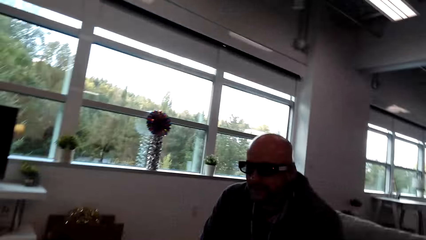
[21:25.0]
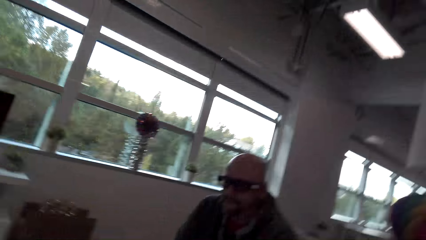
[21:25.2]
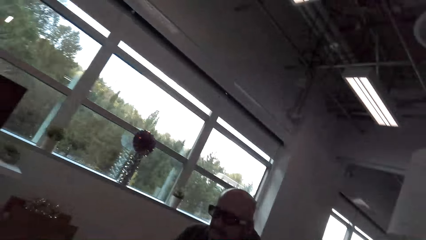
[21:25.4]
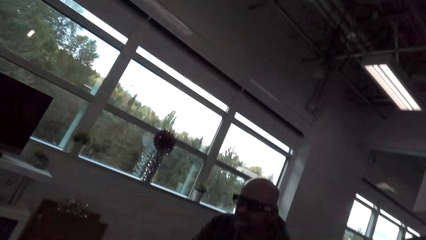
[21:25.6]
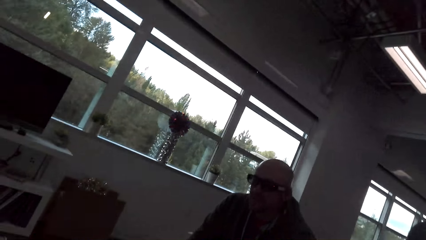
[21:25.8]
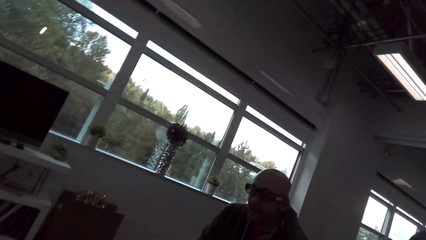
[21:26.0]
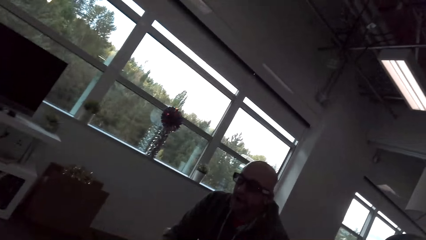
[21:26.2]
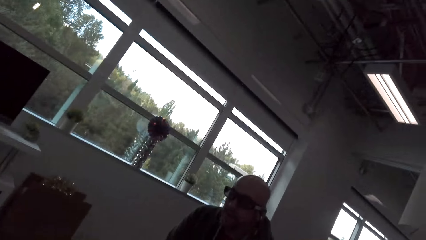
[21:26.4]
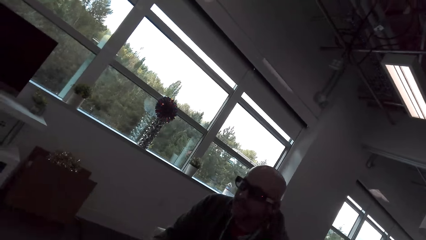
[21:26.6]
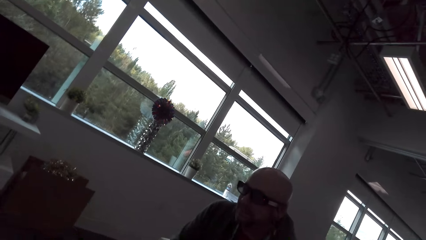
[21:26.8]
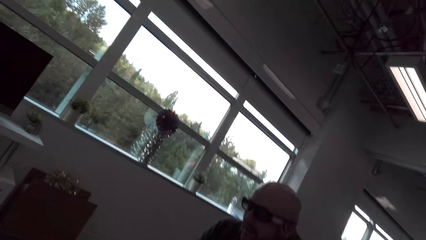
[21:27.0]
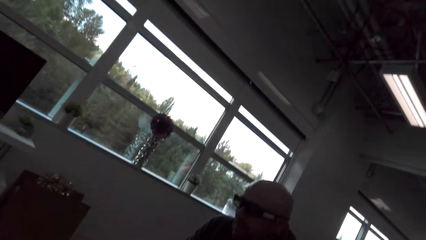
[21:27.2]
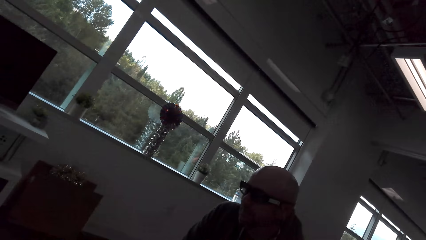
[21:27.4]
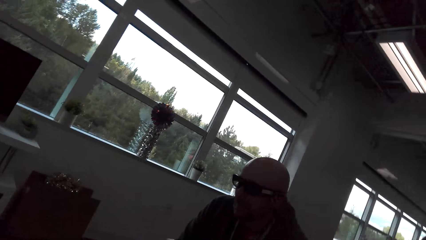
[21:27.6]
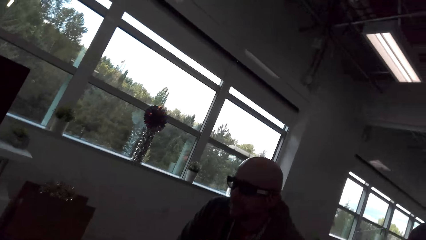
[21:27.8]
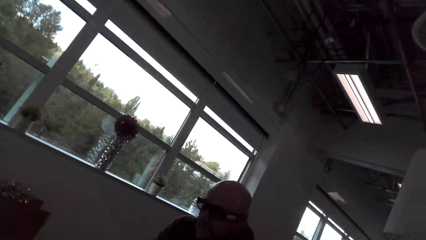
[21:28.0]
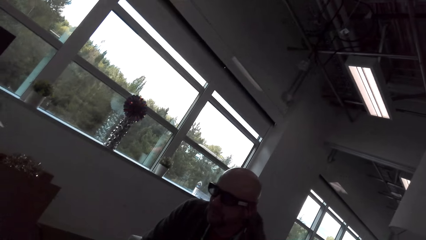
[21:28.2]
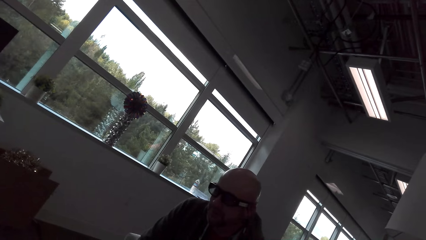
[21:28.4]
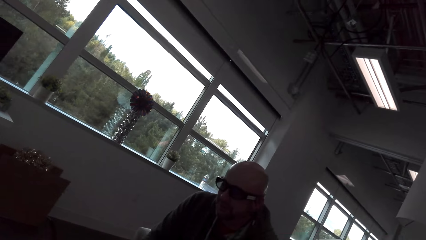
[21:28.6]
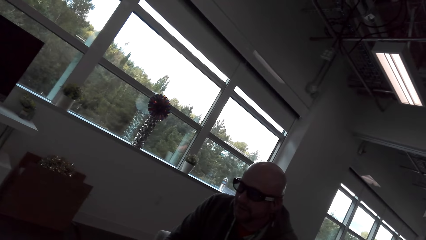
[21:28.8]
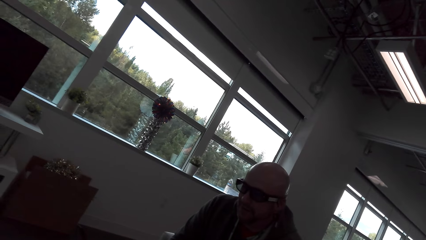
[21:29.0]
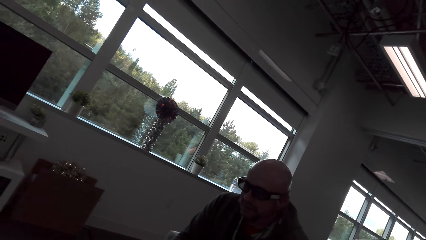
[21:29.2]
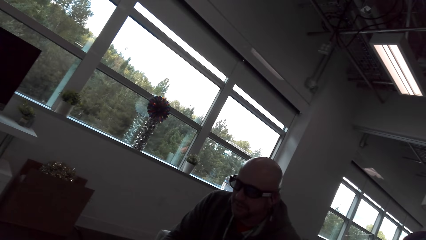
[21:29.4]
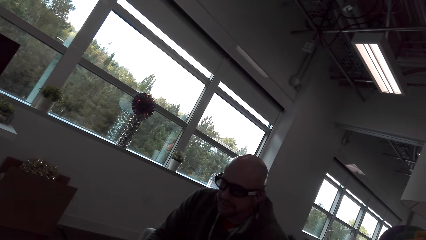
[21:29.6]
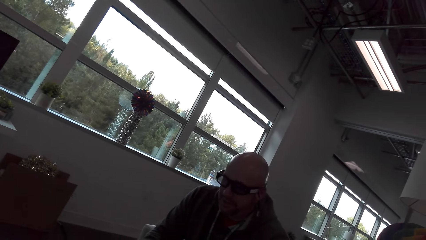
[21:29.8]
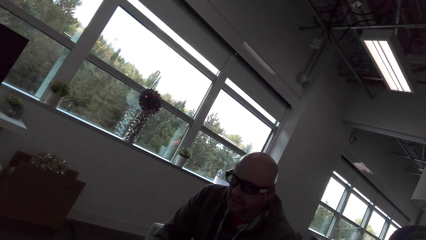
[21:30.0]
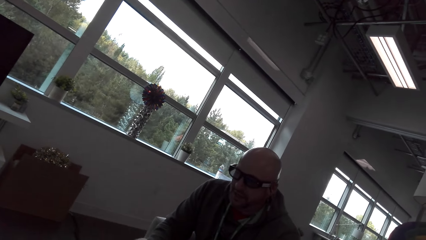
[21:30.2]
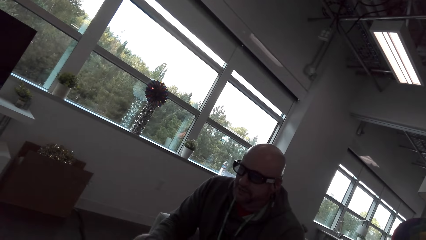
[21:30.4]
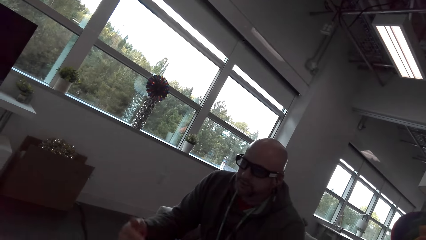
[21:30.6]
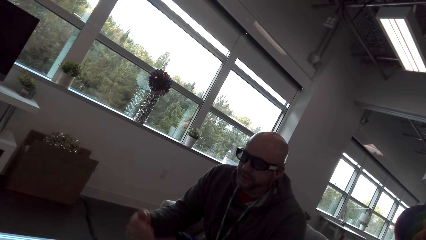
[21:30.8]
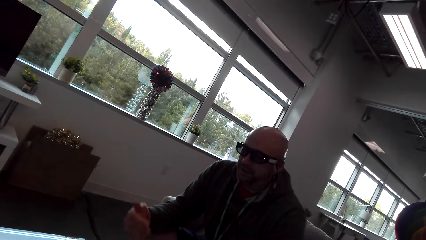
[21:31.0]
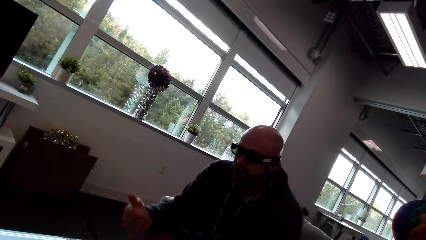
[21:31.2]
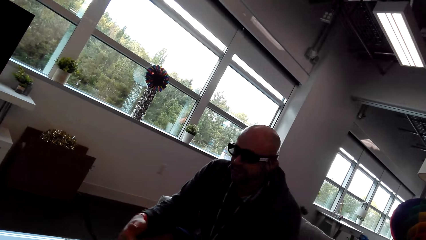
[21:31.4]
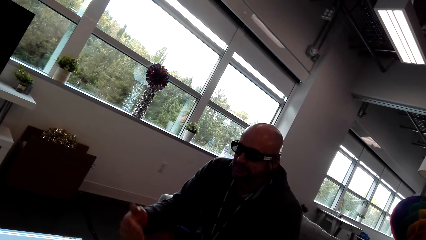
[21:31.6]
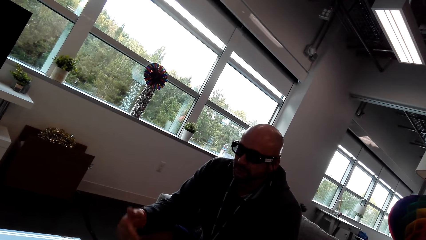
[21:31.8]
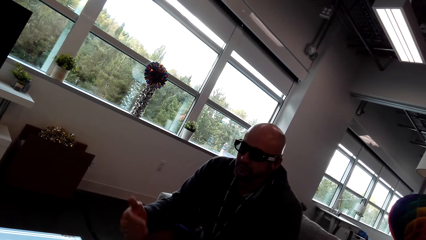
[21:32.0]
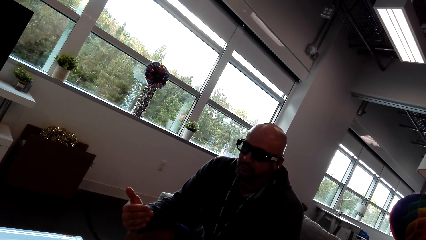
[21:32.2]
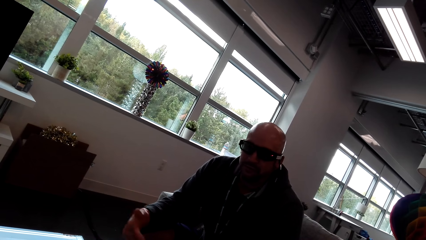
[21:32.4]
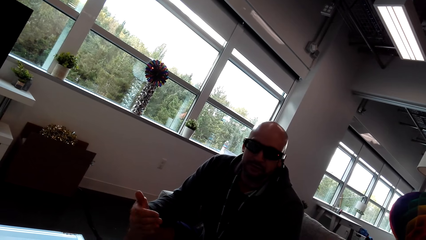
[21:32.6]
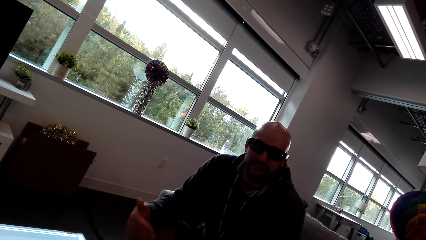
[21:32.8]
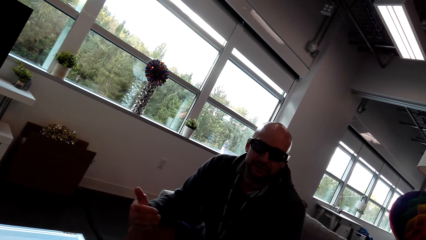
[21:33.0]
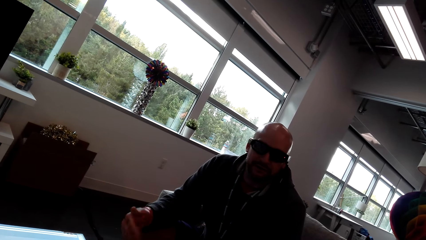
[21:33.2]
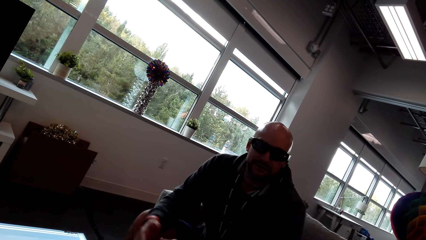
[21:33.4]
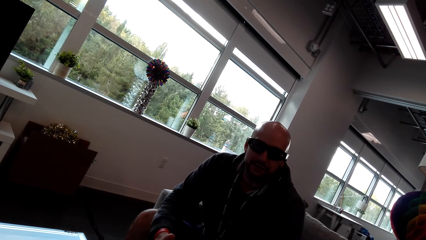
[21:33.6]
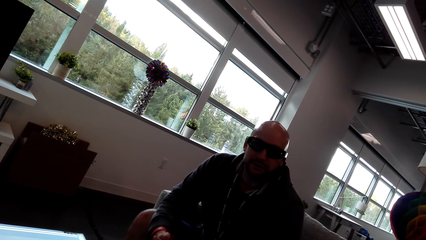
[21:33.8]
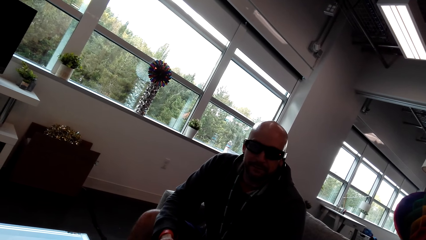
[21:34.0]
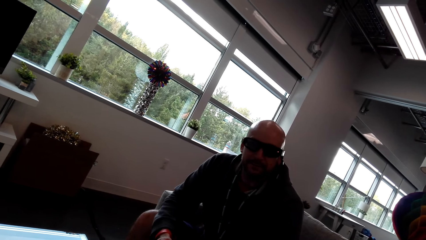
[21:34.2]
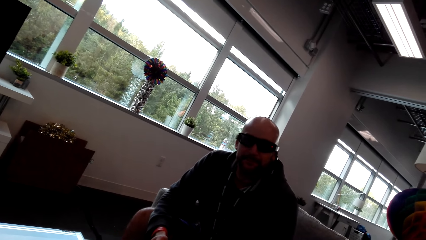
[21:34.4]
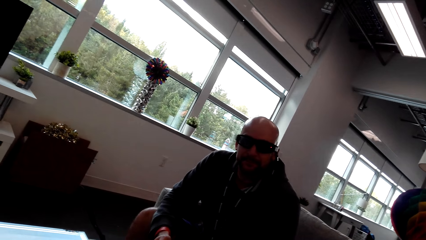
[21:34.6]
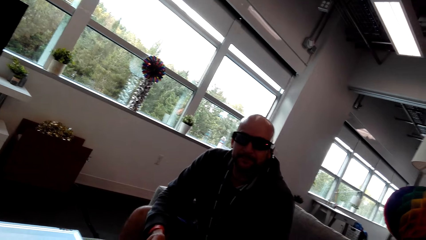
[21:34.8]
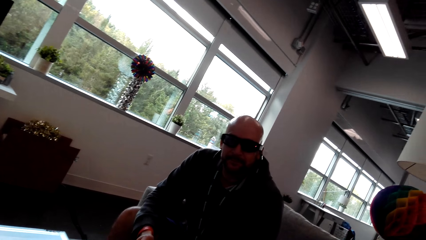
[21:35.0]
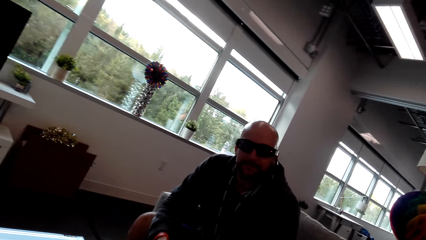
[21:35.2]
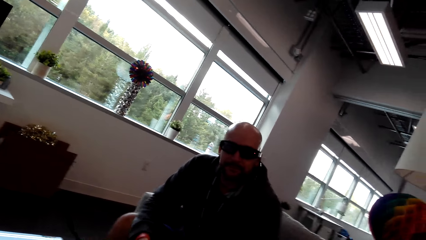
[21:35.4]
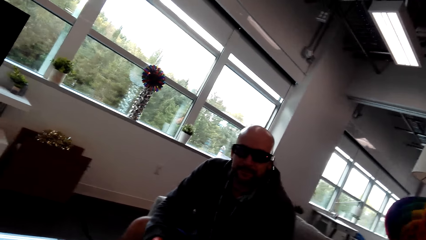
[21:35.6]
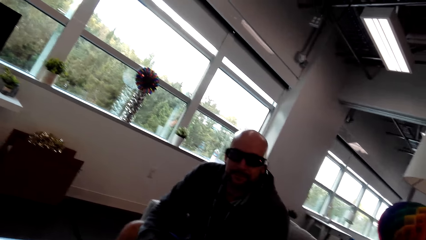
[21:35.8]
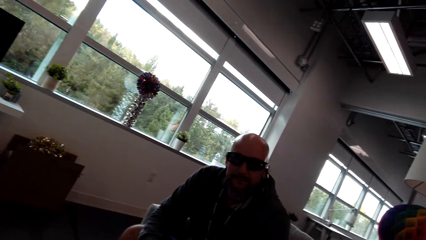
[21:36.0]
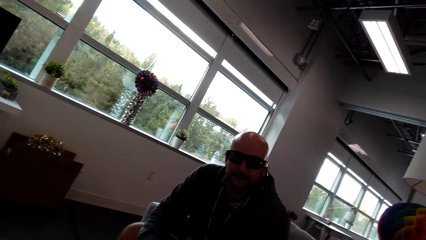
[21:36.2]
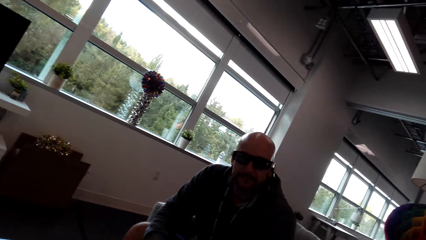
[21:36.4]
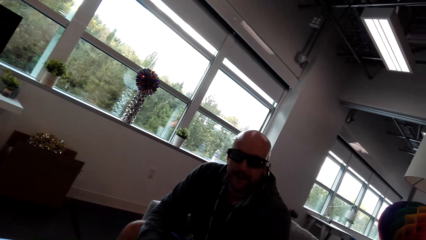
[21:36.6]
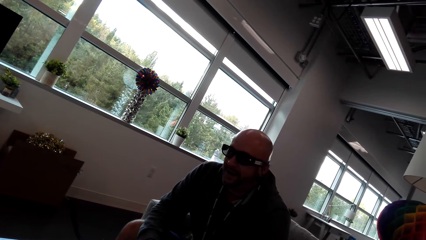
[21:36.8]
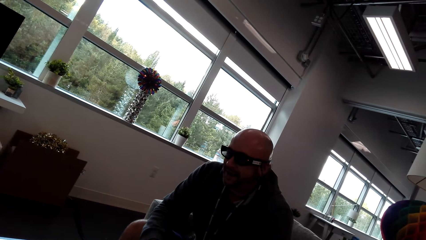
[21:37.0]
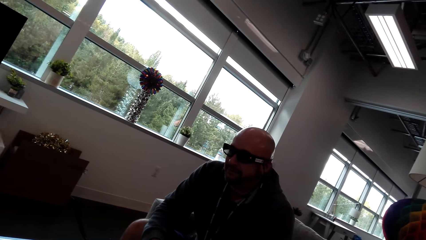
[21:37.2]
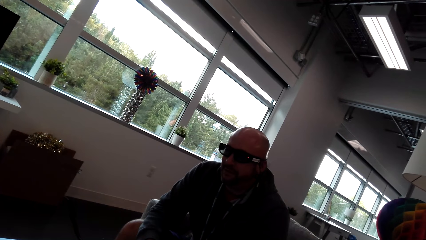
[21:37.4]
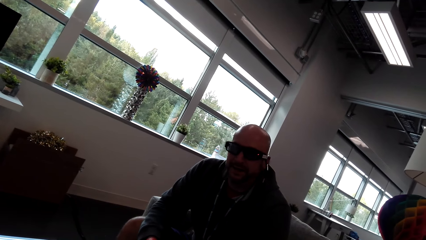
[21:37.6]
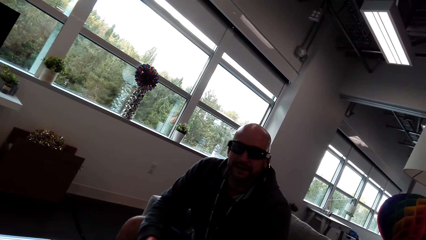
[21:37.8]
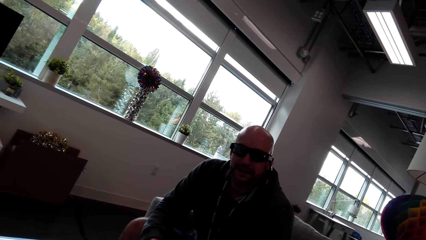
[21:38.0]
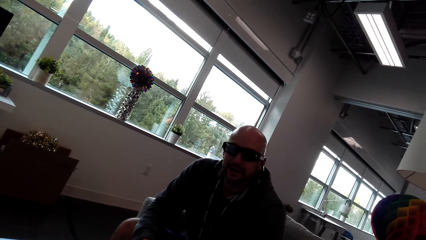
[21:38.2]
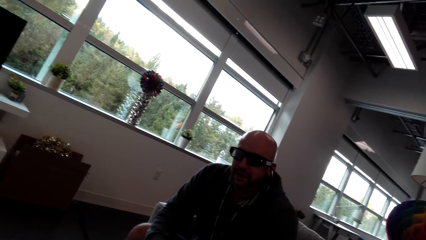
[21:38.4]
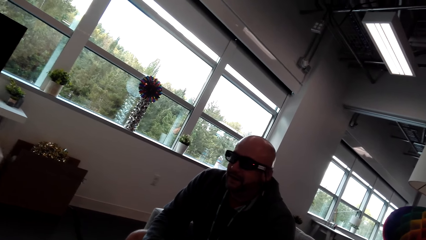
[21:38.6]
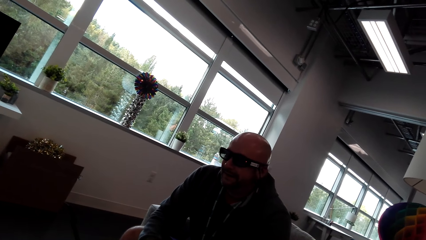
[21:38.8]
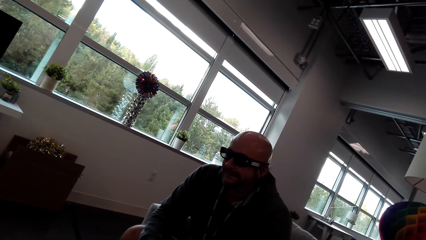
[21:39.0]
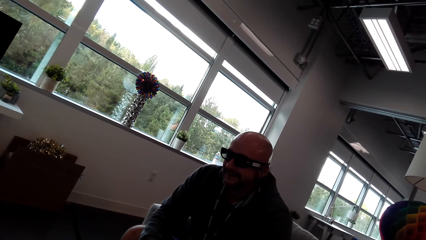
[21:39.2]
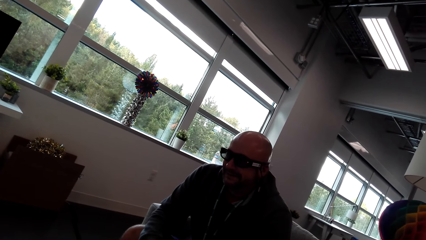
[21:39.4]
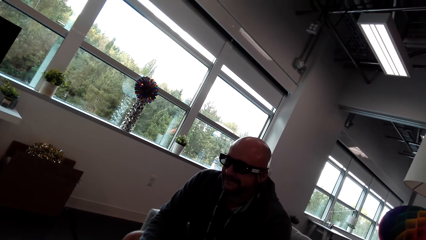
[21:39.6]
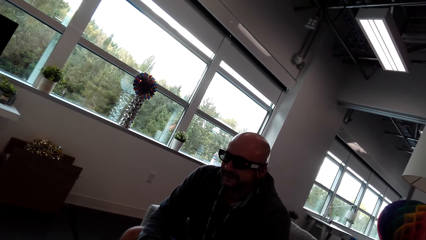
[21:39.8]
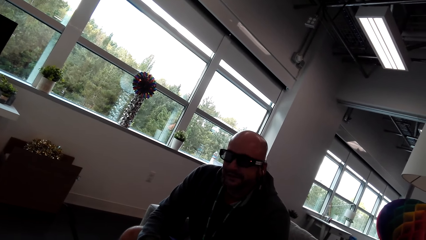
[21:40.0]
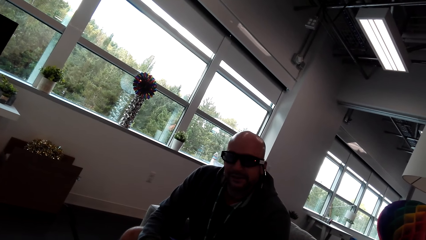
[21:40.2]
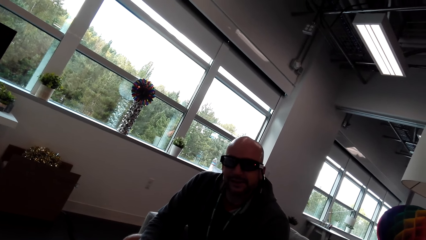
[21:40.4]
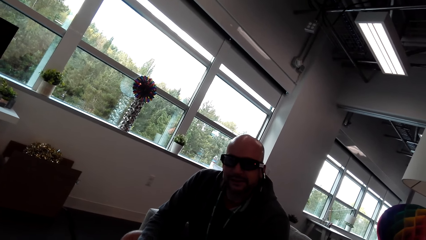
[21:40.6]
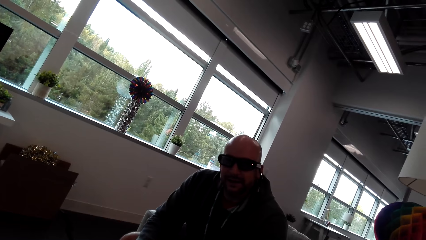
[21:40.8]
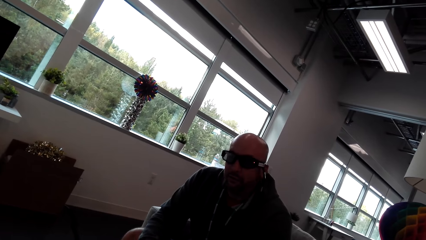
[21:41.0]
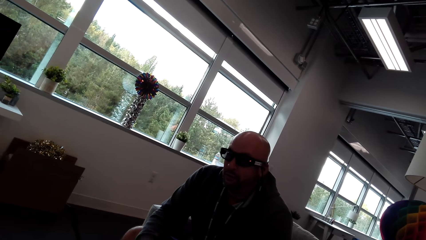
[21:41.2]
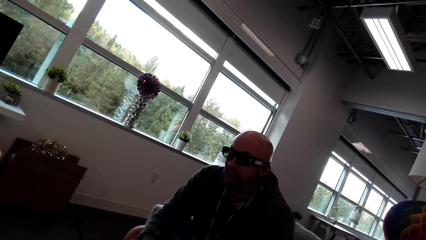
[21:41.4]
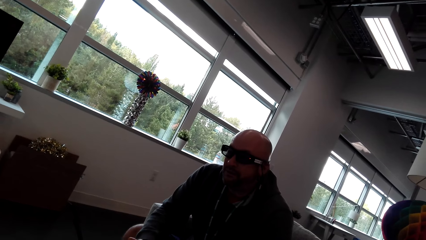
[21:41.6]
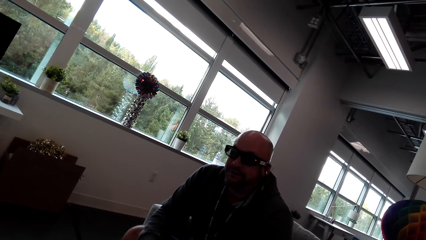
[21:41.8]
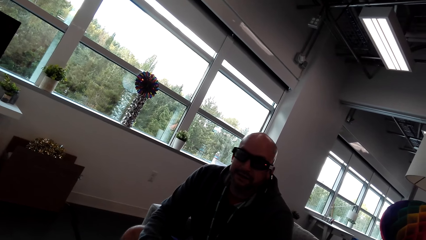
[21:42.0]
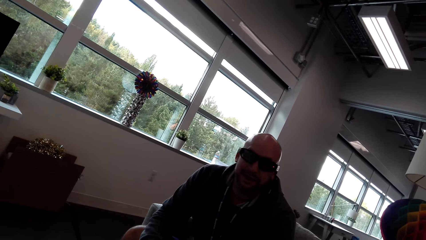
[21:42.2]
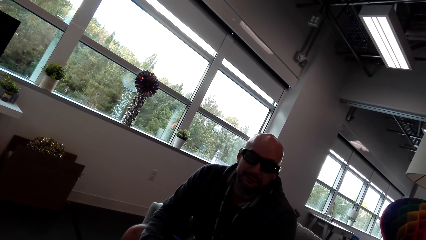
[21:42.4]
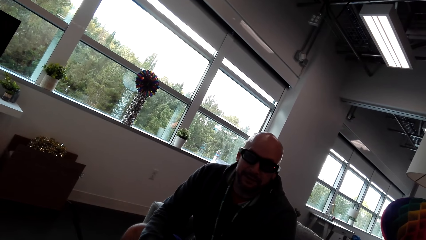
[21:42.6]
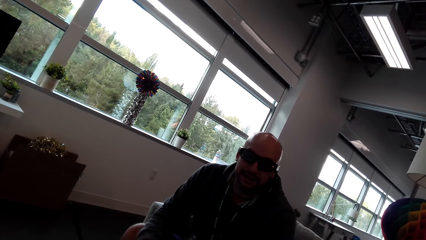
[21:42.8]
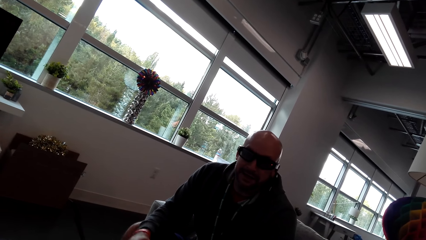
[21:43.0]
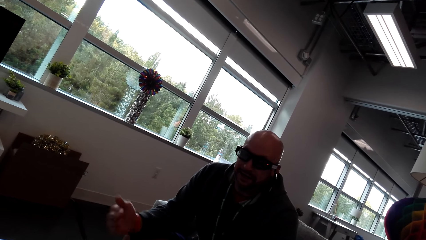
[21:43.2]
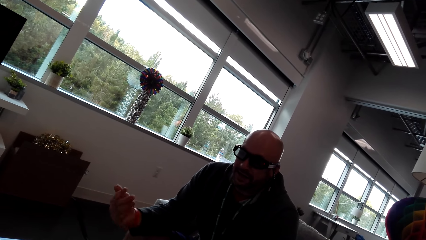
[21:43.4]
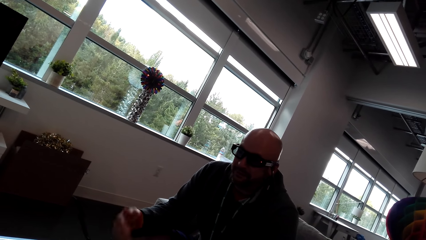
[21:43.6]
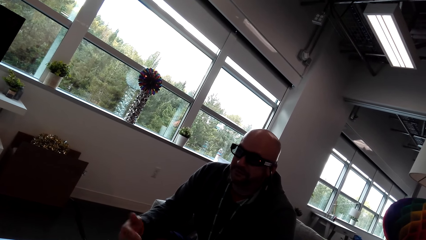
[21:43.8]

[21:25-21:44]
A man converses with the camera wearer. The camera wearer converses with the man. The man converses with the camera wearer.
